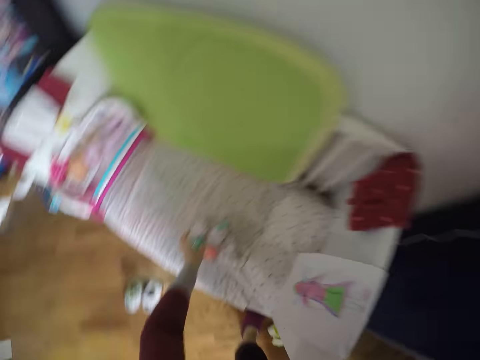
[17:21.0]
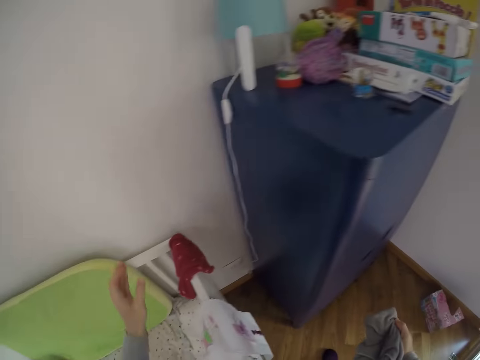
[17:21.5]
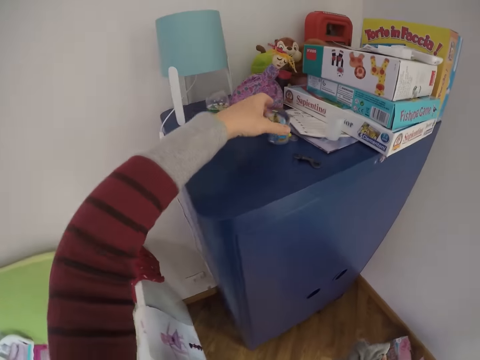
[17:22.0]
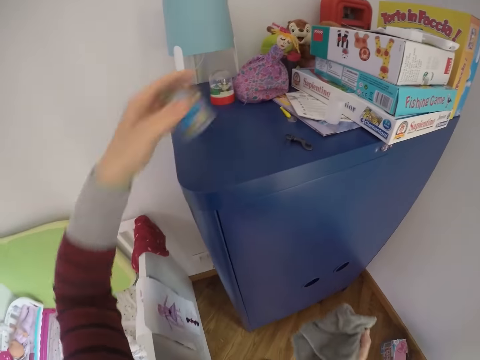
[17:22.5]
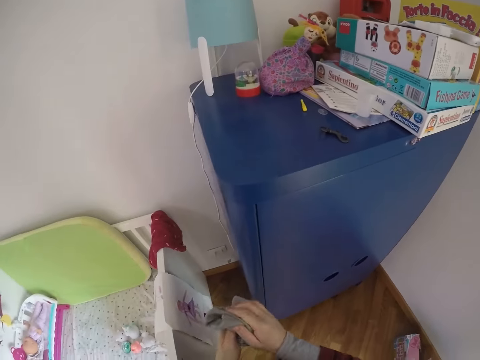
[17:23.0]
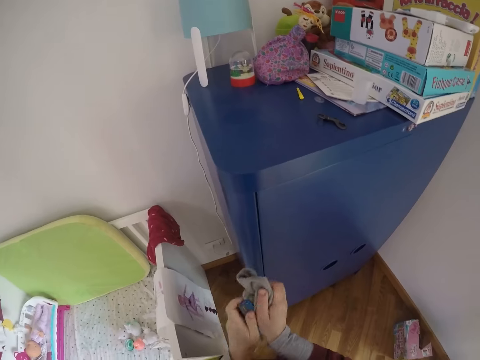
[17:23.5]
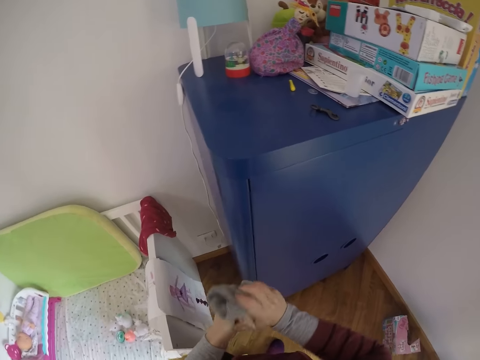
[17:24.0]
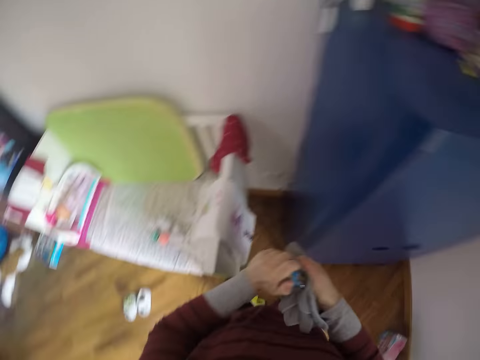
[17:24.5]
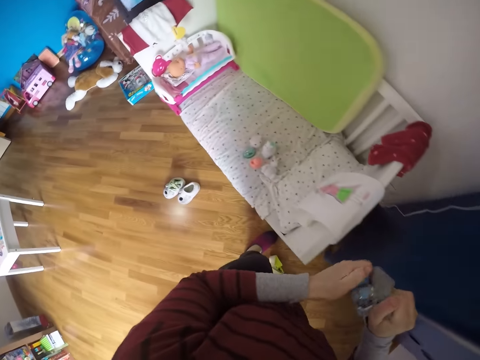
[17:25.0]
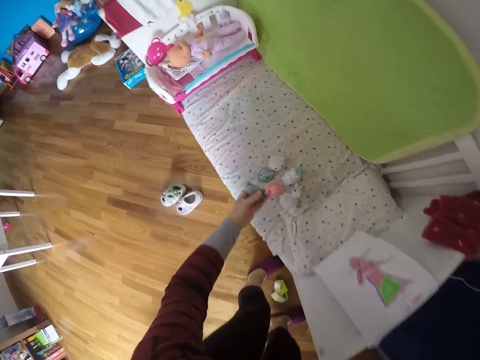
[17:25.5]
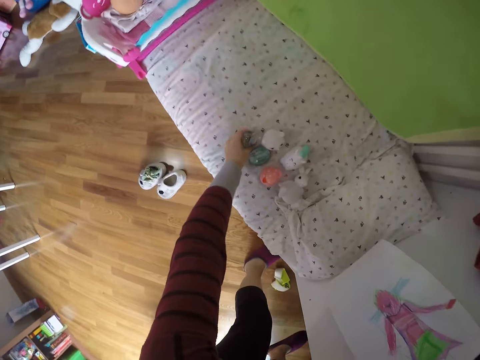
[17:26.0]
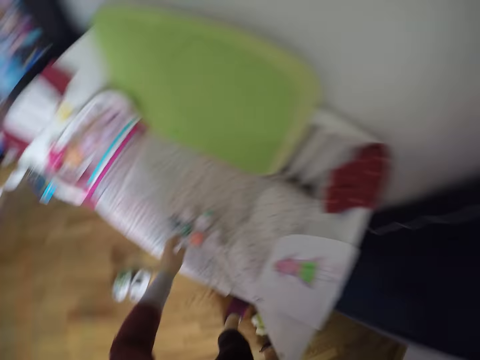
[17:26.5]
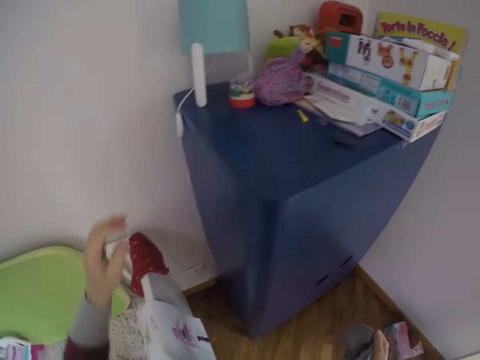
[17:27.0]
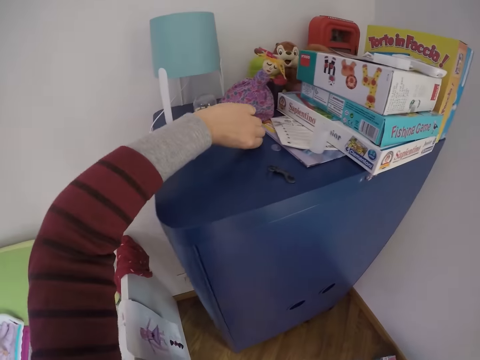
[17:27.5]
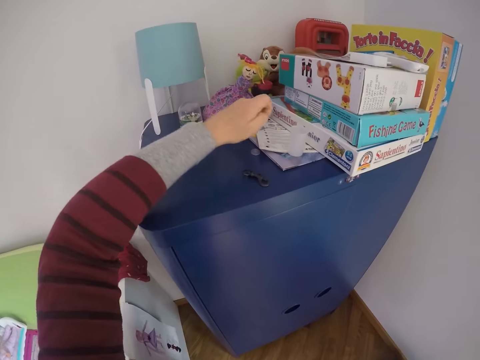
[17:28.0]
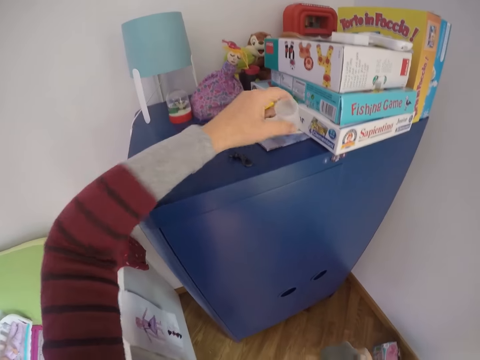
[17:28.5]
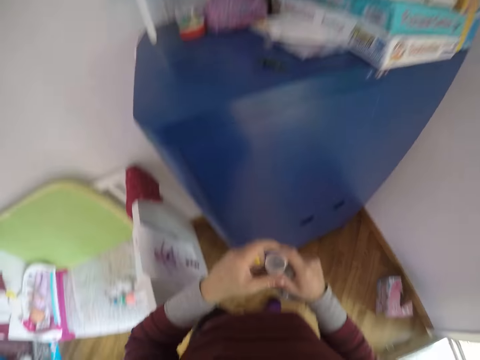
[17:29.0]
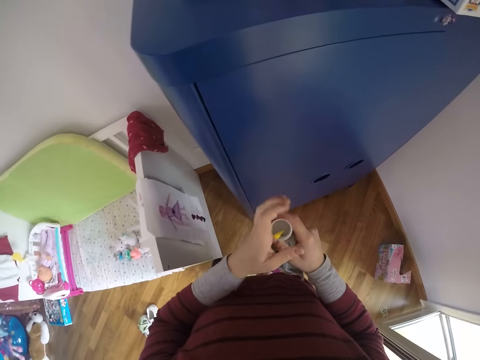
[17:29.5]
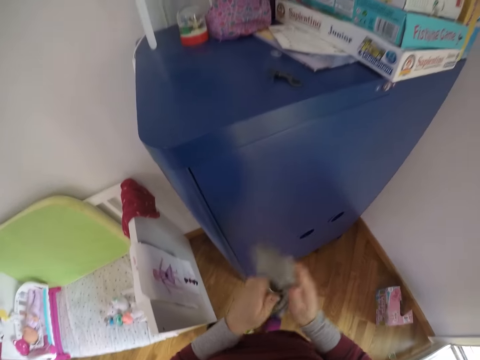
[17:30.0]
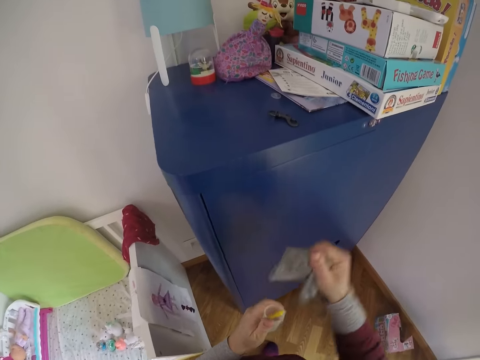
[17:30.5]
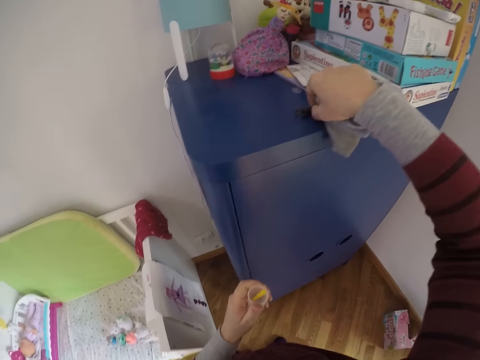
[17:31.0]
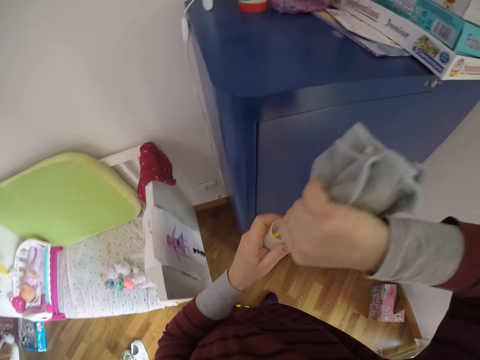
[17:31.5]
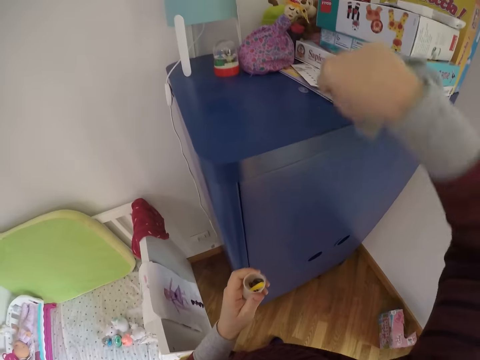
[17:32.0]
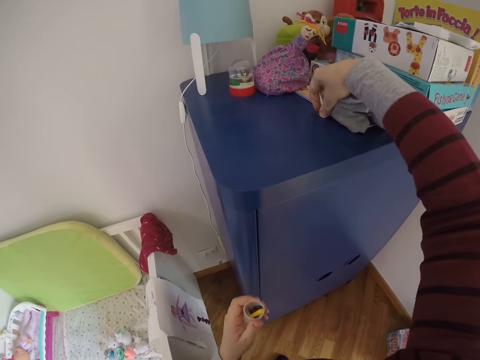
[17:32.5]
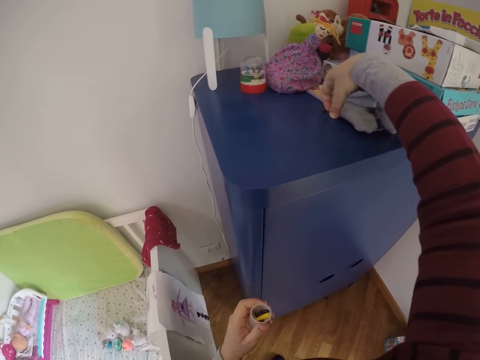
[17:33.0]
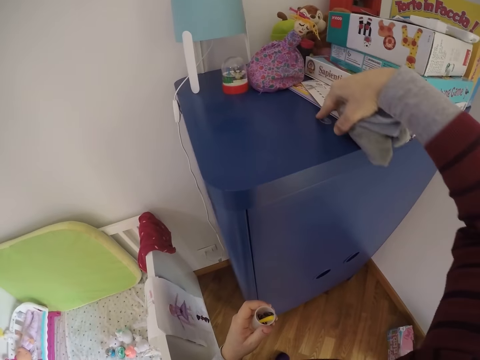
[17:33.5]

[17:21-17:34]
The camera wearer turns around. She picks up another snow globe from the top of the wardrobe with her left hand. She cleans the other snow globe with the towel in her right hand. She drops the other snow globe on the baby cot with her left hand. She turns around. She picks up a pen and a plastic cup from the top of the wardrobe with her left hand. She passes the cup from her left hand to her right hand. She puts the pen in her left hand into the cup in her right hand. She cleans the cup with the pen with the towel in her right hand. She picks up a hair ribbon from the top of the cupboard with her right hand. She puts the hair ribbon into the cup with her right hand. She picks up a label from the top of the wardrobe with her right hand. She moves something on a cabinet.

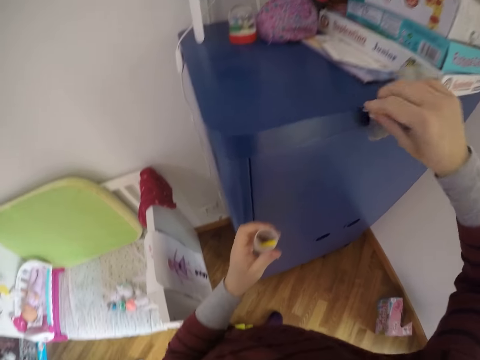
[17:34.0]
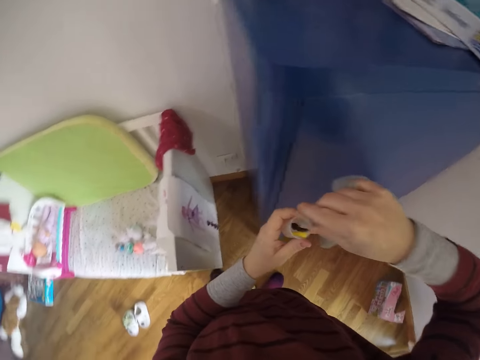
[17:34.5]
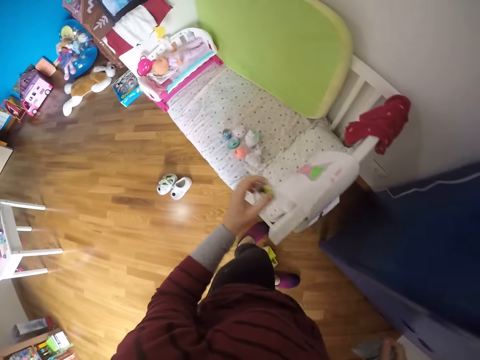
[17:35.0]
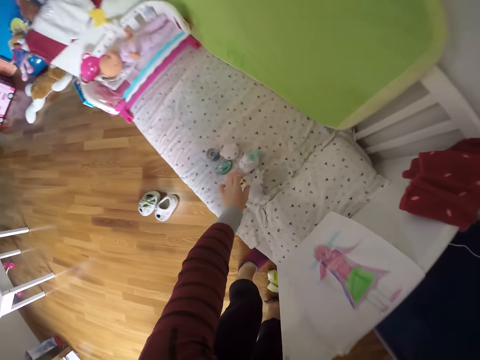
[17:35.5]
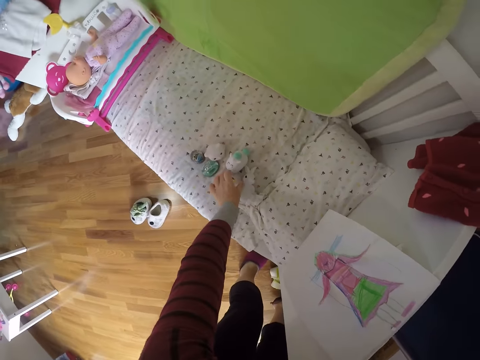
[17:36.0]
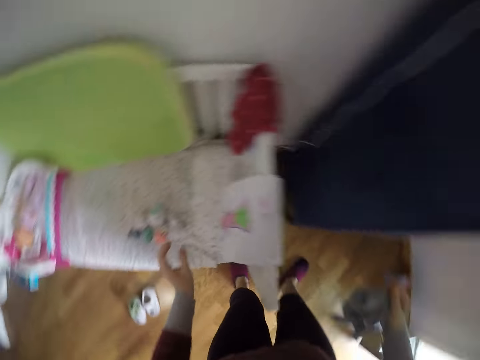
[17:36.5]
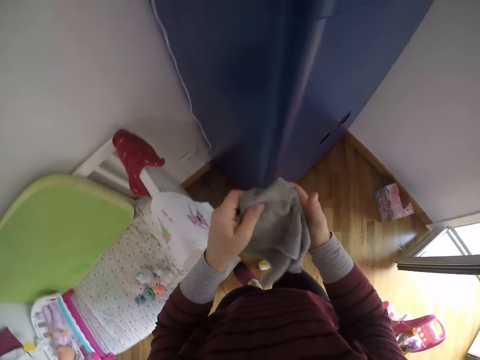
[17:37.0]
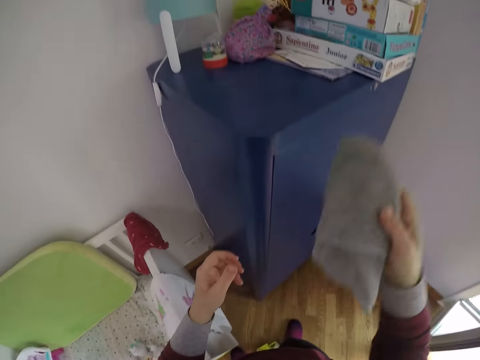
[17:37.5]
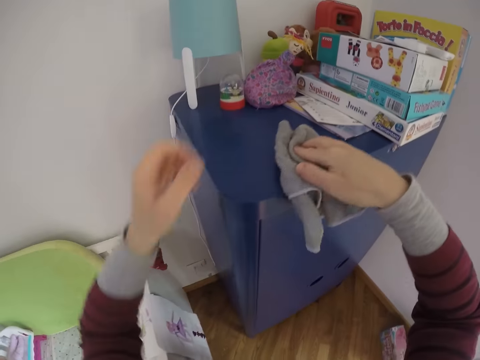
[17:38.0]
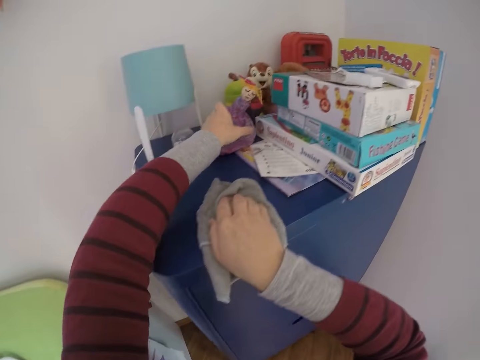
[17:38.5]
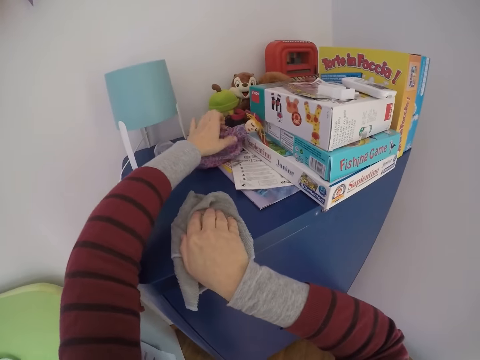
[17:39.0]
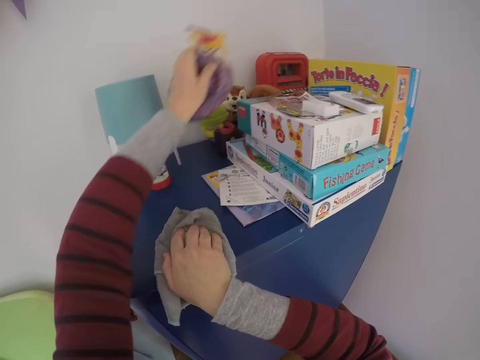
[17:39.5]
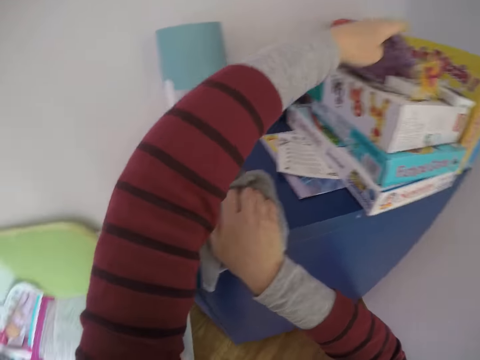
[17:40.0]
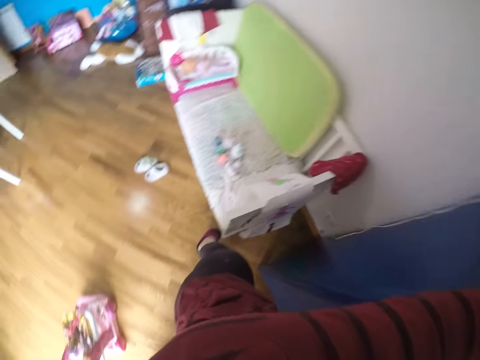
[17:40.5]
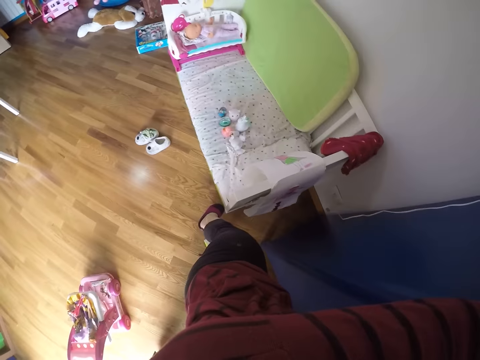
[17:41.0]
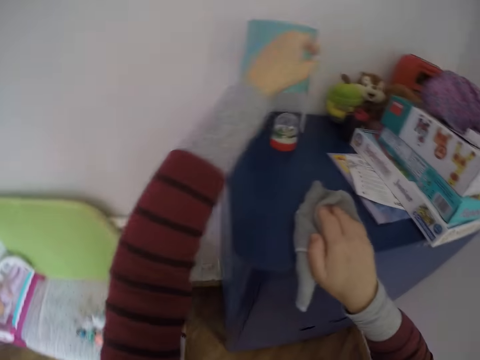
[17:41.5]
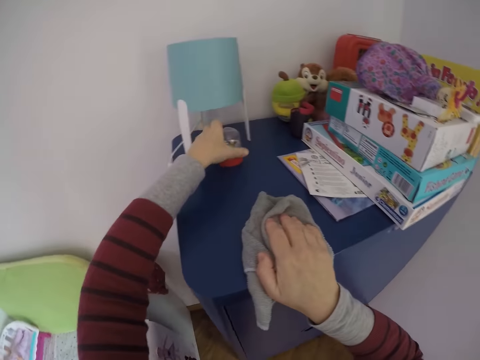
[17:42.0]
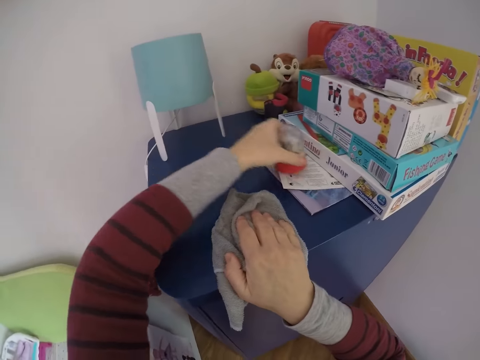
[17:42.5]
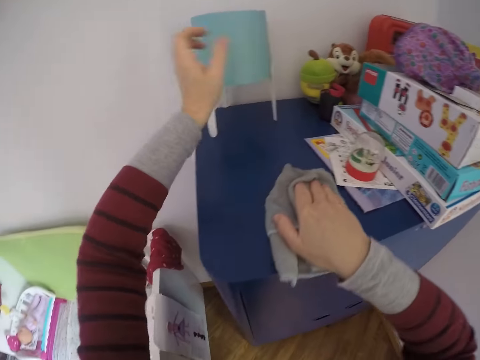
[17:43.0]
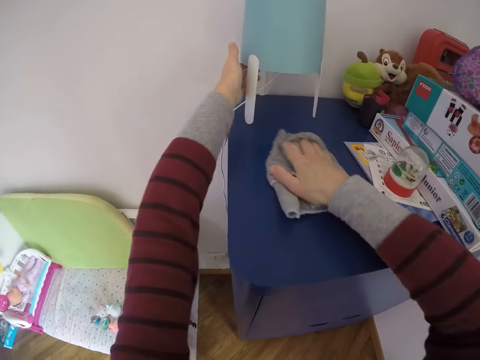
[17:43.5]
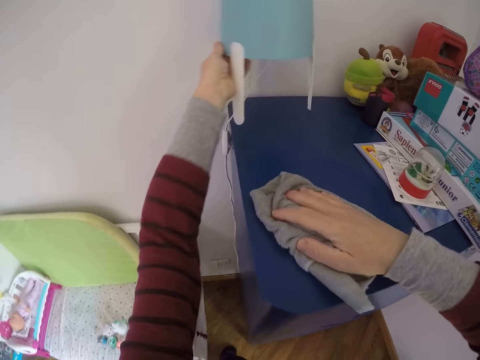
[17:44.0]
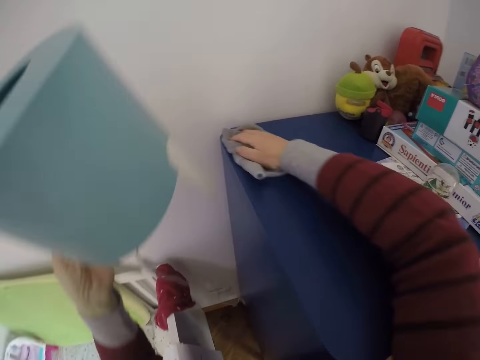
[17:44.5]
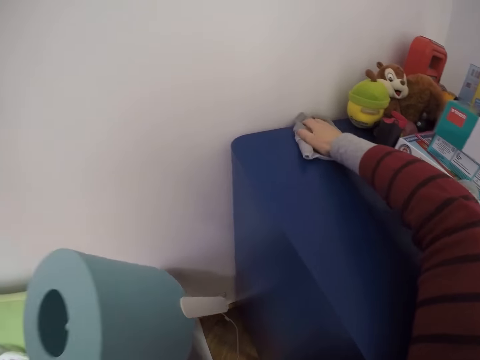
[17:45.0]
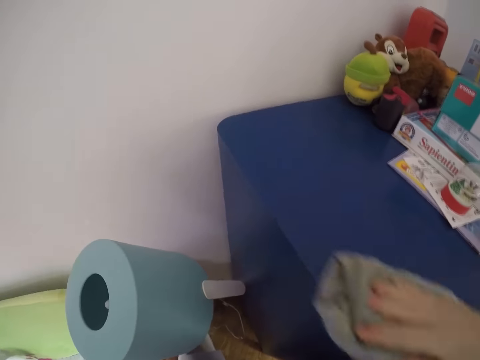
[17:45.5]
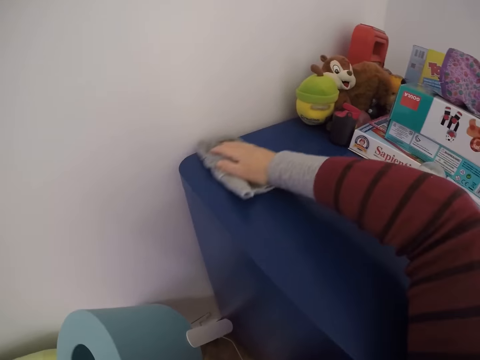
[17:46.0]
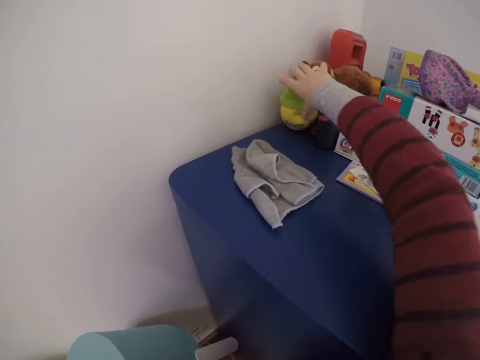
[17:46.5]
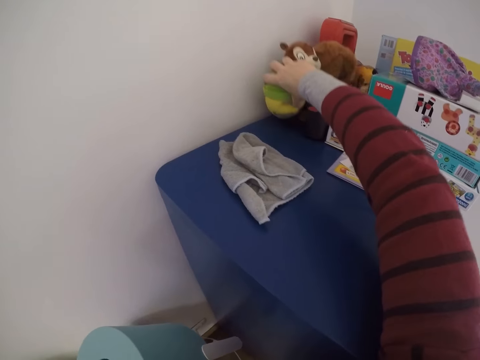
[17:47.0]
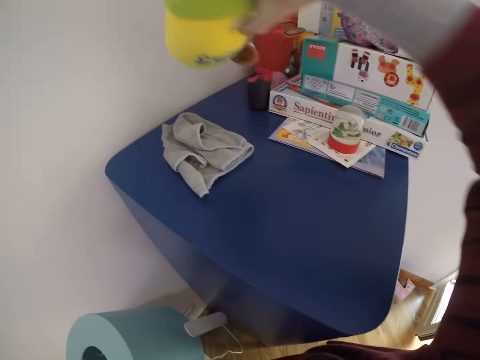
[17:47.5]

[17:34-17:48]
The camera wearer puts the label into the cup with her right hand. She turns around. She puts the cup on the baby cot with her left hand. She turns around. She looks at the hand towel. She holds the hand towel on the cabinet. She picks up a doll on the cabinet and moves the doll from the top of the wardrobe to the top of the stack of board games with her right hand. She puts the doll on a box. She looks around. She moves a third snow globe from the top of the wardrobe to another part of the wardrobe with her left hand. She picks up a toy on a cabinet and puts the toy on a cabinet. She cleans the top of the wardrobe with the towel in her right hand. She picks up a lamp from the top of the table with her left hand. She wipes the cabinet with the hand towel. She raises her right hand from the towel on the top of the wardrobe. She picks up a soft toy on a cabinet. She moves a toy squirrel to another part of the top of the wardrobe with her right hand.
